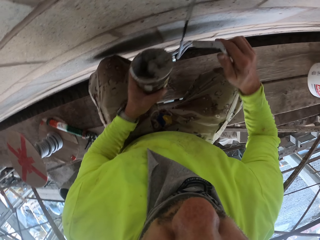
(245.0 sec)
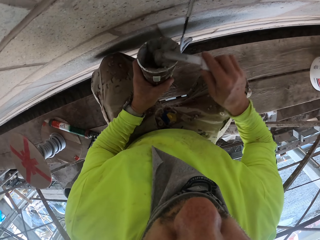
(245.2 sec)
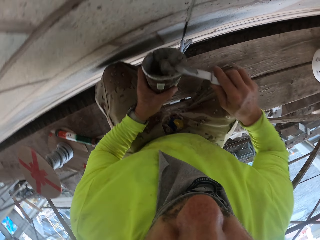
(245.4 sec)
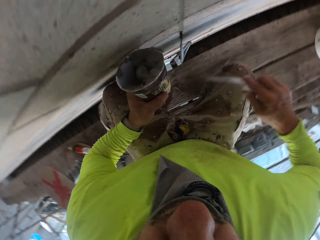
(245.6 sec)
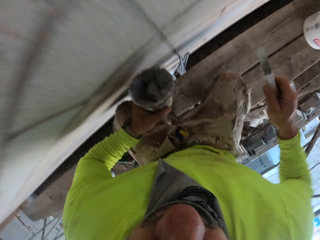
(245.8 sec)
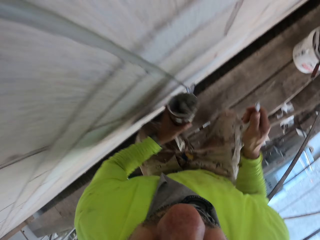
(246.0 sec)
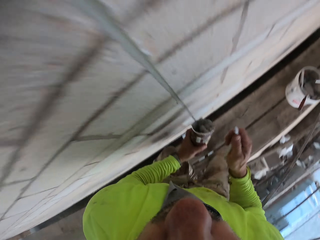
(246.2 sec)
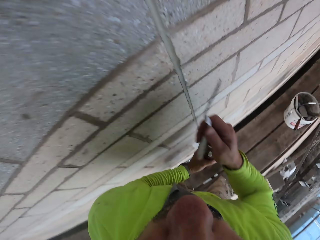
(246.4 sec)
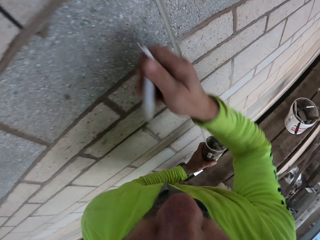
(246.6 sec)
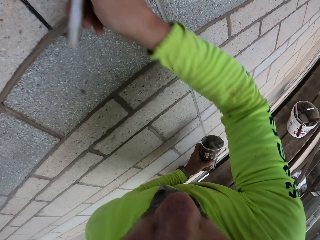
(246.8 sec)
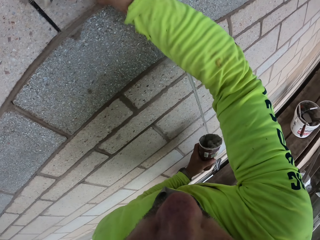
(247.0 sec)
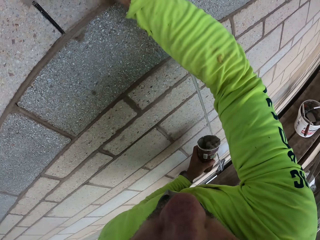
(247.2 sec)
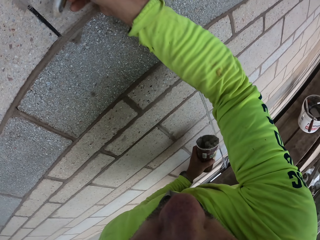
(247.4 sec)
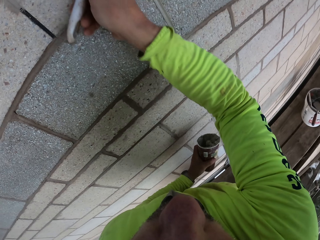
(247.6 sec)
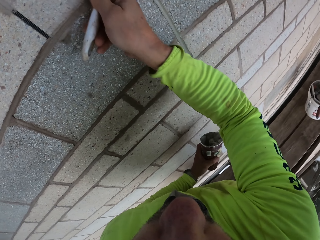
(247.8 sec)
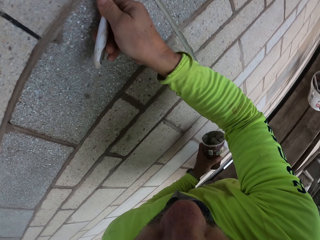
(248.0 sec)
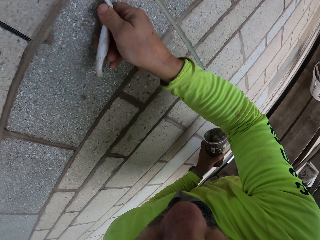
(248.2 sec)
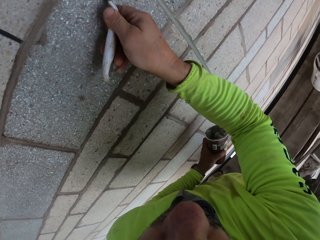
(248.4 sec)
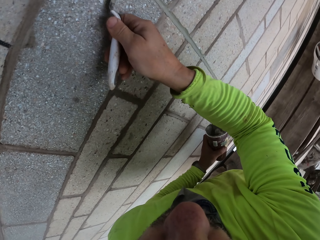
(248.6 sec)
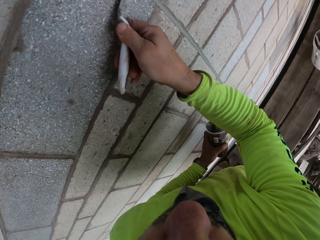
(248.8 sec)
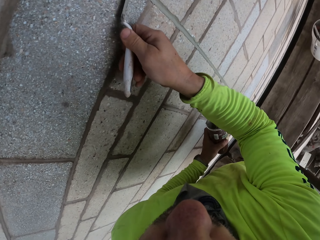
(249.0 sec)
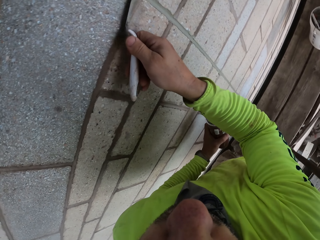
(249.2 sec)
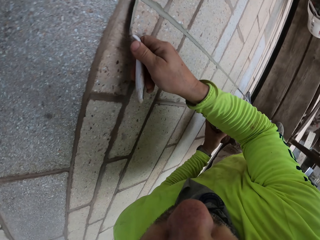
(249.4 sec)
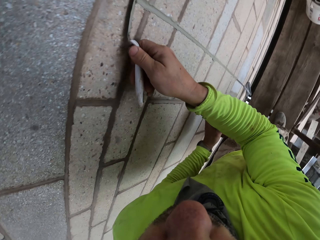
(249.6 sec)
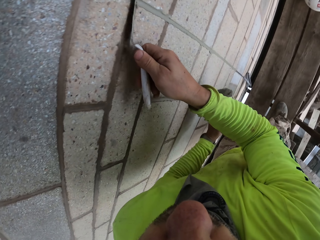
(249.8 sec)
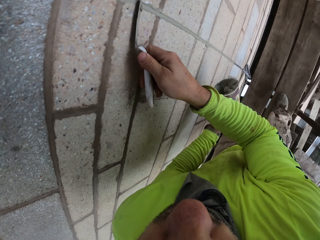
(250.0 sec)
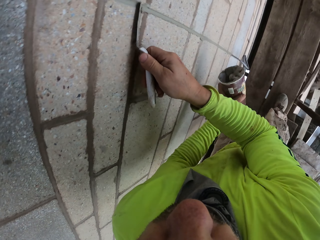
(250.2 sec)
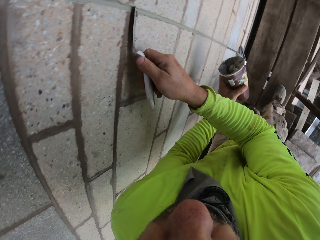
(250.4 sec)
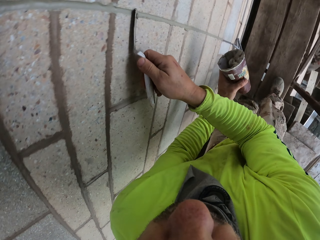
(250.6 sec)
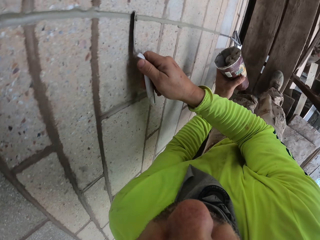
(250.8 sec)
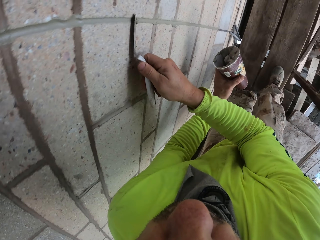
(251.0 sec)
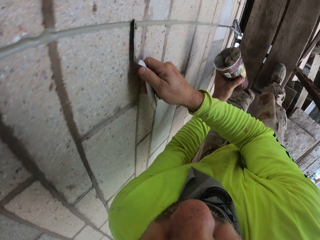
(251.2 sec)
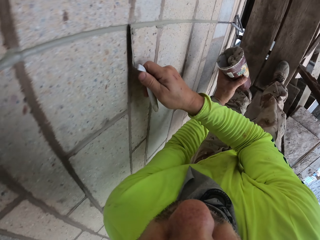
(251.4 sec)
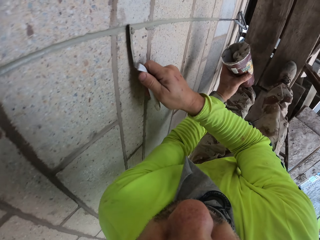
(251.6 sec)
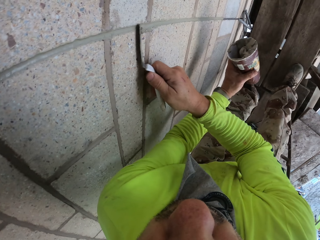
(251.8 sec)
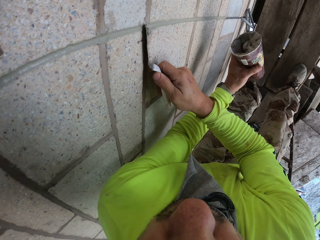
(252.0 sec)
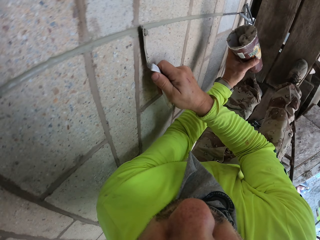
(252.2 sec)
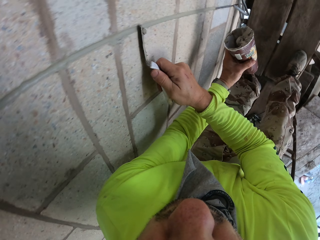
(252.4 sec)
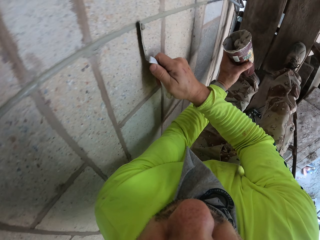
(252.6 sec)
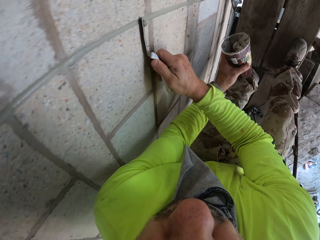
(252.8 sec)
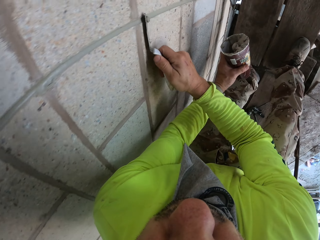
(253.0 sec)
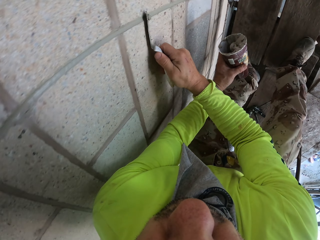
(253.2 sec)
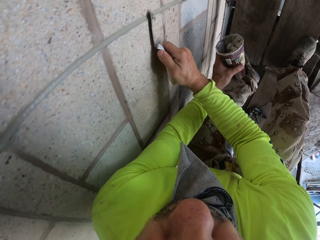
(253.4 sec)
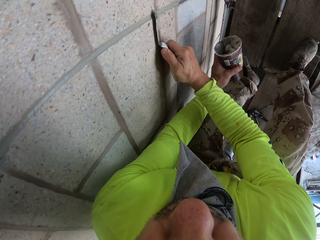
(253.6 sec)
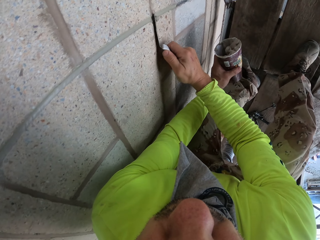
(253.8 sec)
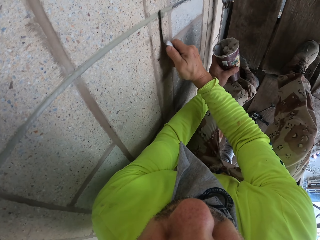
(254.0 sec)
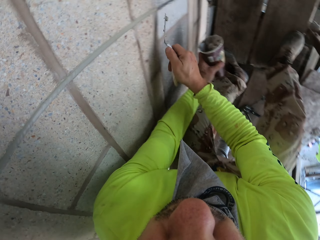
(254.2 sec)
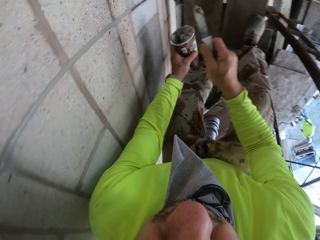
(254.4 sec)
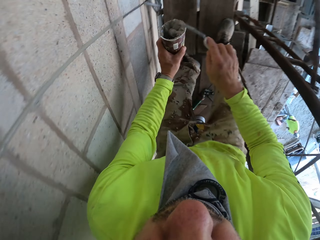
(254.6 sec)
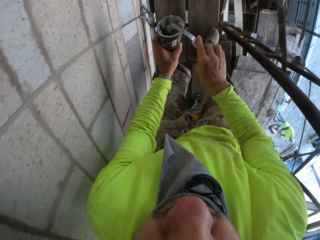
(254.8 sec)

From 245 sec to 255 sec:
The camera wearer puts cement in a tin. They remove extra cement on the wall. They align the cement with the spatula.

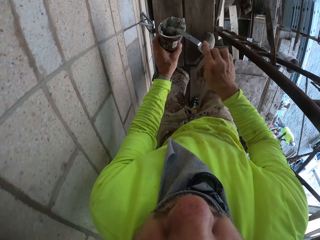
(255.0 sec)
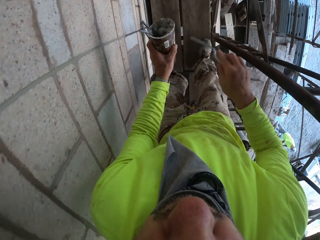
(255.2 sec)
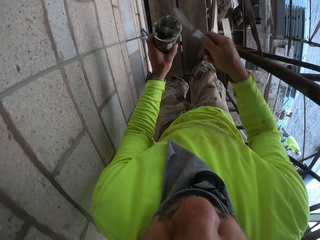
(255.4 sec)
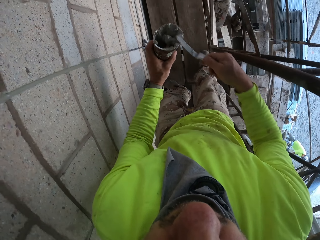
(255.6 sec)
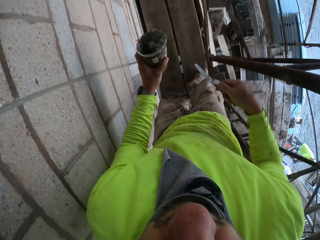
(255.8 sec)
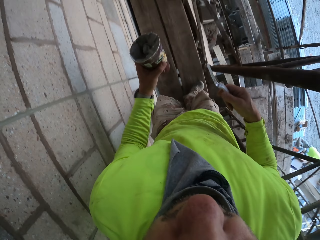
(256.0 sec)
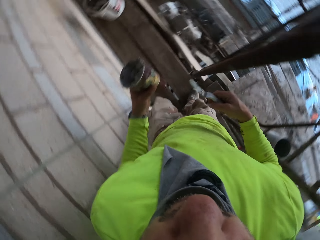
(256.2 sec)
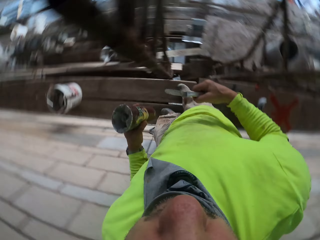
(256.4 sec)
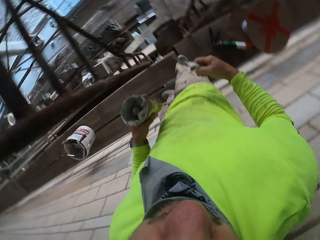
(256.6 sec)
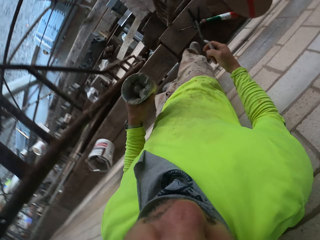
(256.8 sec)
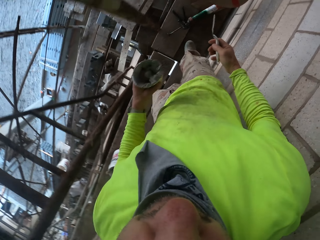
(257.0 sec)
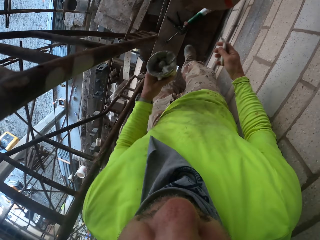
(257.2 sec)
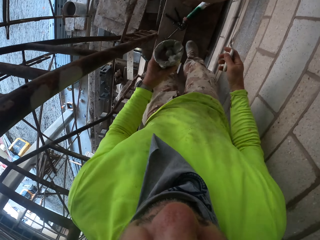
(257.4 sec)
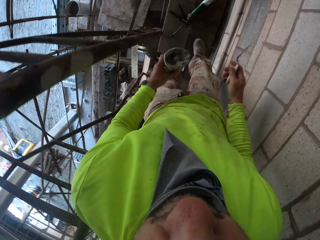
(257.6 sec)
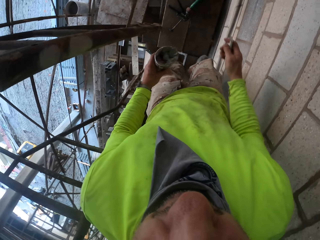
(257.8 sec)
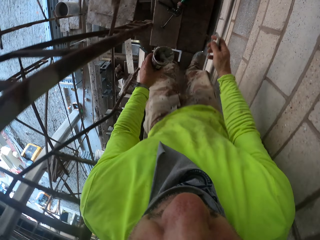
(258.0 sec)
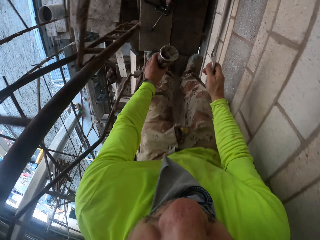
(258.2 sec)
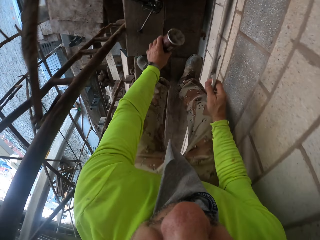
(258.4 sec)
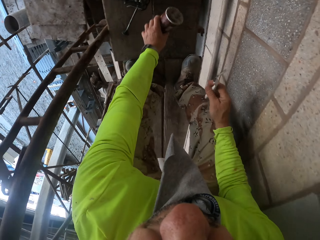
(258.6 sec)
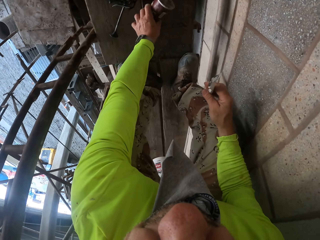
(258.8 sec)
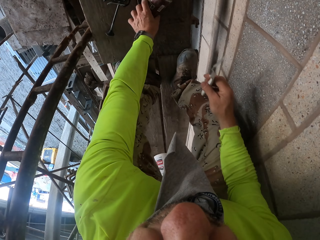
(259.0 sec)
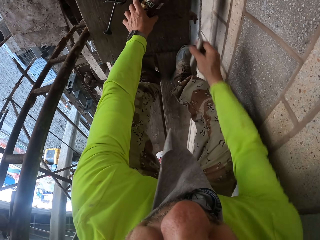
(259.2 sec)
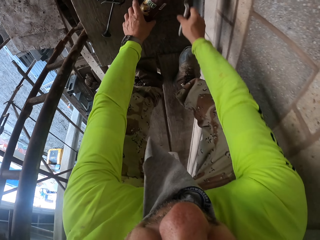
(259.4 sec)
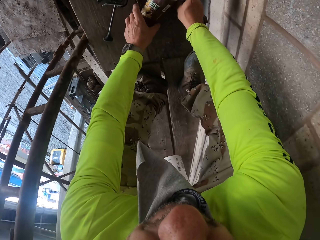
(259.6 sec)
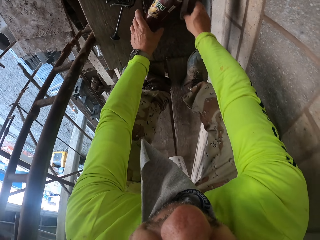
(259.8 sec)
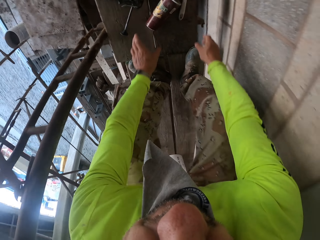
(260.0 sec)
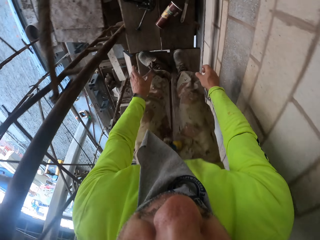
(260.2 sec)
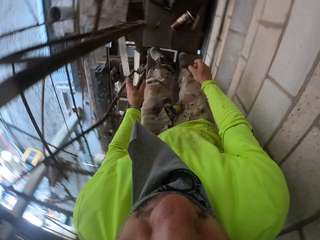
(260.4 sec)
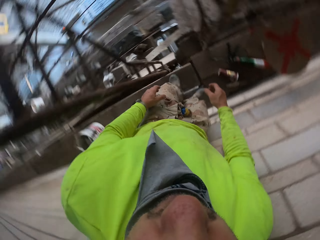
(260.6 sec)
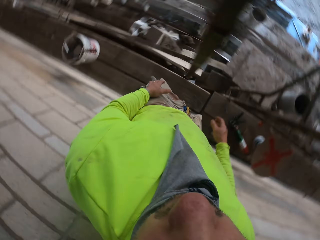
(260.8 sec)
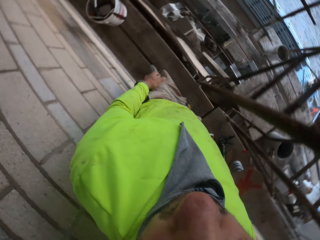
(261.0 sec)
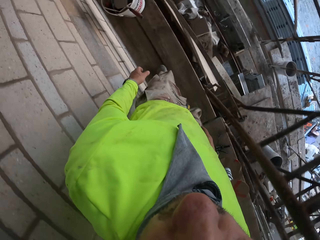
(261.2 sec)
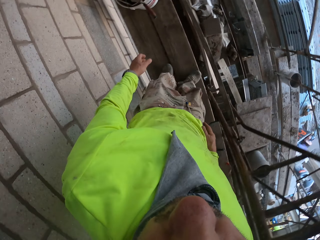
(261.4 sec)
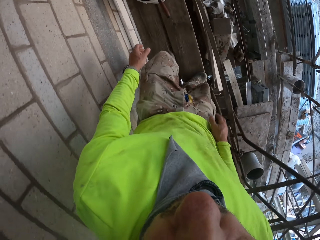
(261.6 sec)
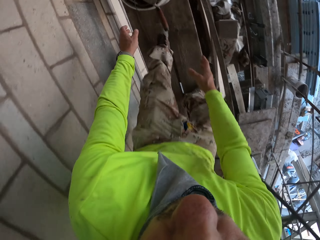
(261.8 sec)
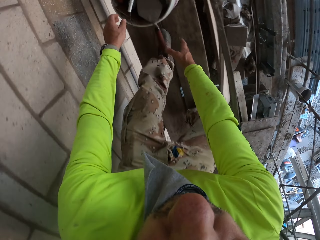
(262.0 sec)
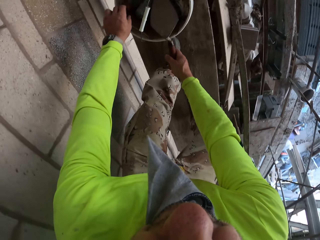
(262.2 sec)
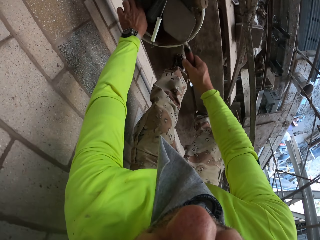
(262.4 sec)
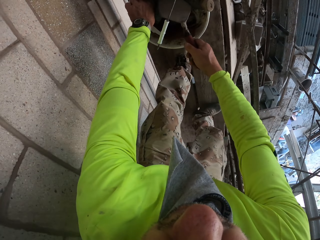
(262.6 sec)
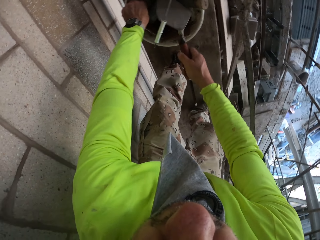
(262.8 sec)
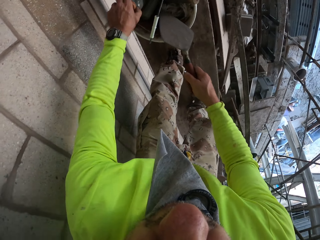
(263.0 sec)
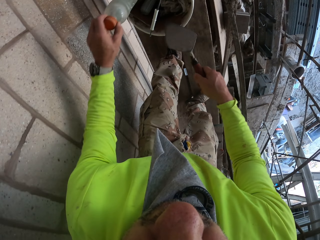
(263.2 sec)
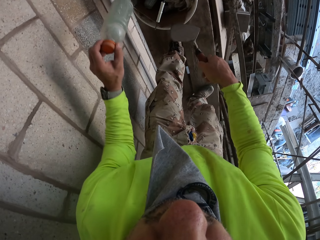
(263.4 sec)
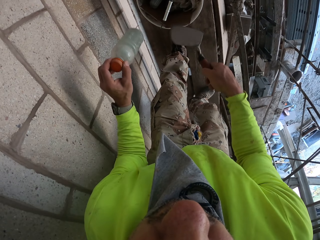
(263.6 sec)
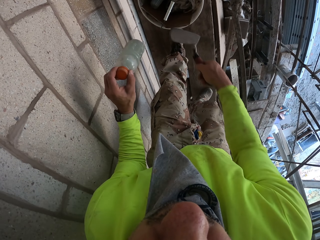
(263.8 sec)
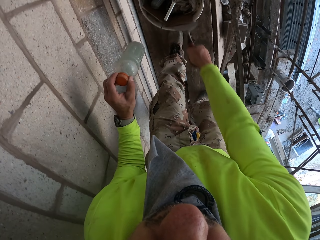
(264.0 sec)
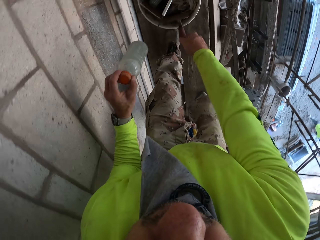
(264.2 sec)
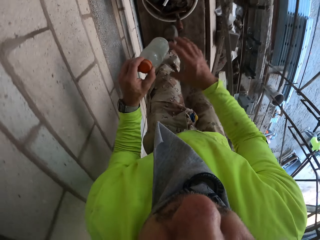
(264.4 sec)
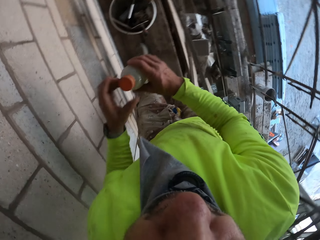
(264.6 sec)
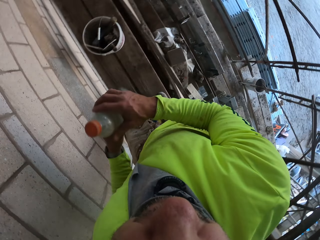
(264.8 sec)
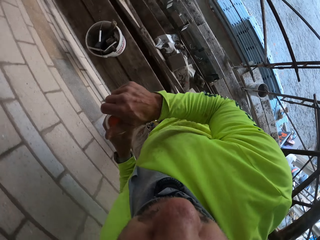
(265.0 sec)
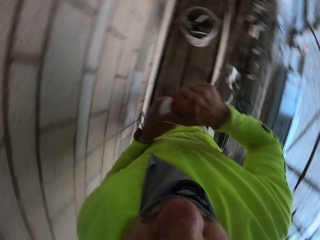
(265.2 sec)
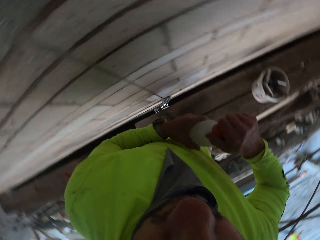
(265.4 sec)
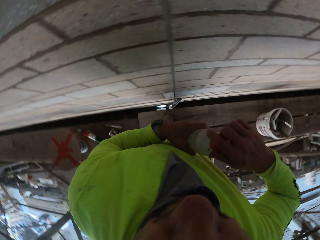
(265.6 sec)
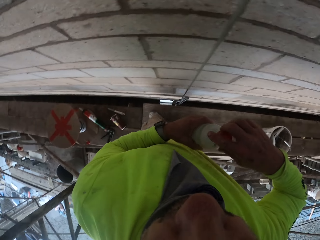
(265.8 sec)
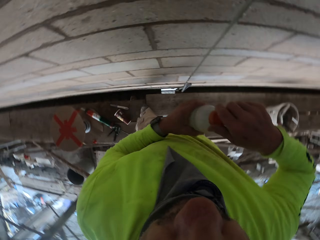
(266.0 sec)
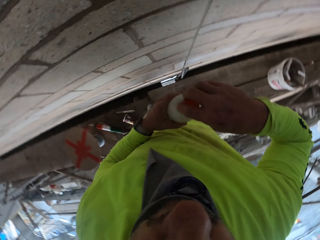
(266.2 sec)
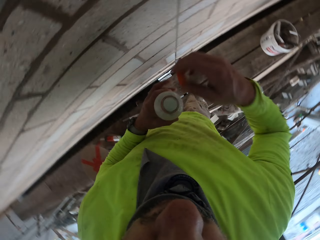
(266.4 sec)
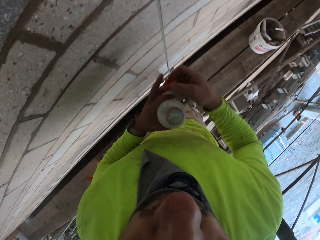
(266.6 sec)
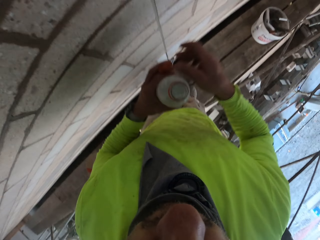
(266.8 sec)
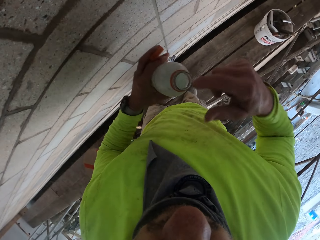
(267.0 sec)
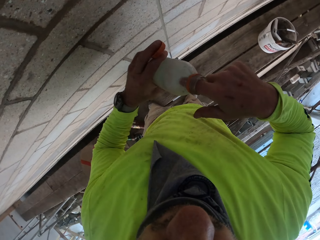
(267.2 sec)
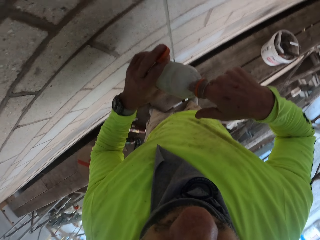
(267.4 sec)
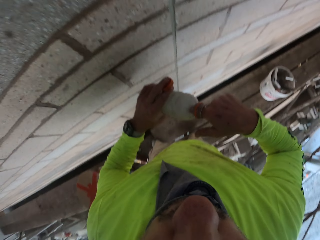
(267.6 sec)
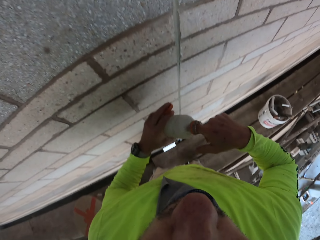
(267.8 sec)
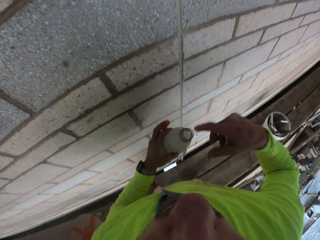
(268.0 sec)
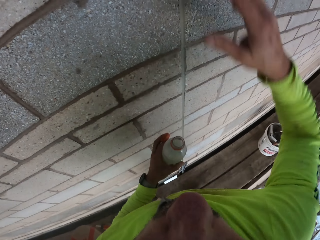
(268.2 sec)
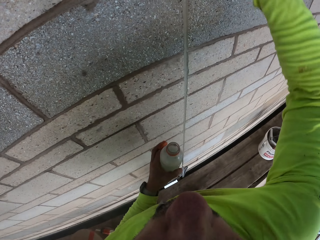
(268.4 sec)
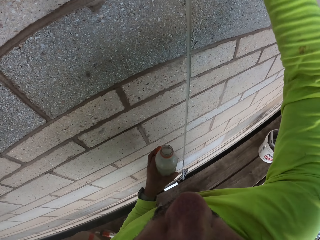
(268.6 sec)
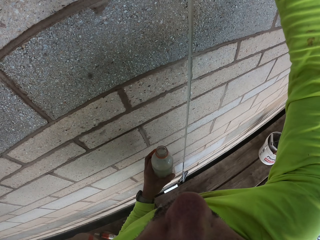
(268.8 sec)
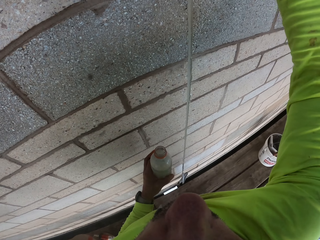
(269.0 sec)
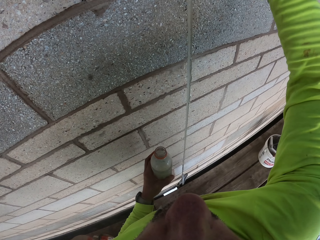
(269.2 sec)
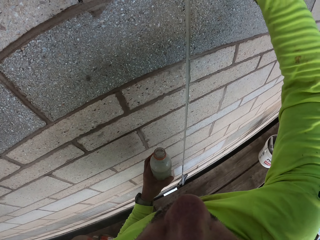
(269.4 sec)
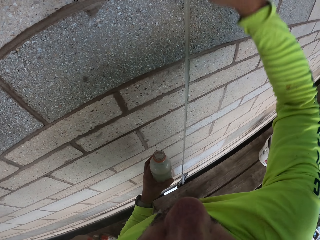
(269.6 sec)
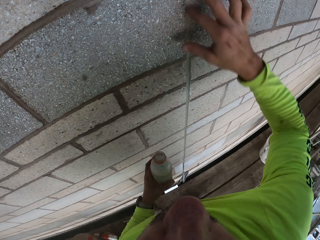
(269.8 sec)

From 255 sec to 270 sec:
The camera wearer puts cement in a tin. They stand up and move around. They put the tin down. They put something down. They move around. They take a concrete spatula or trowel. They take a bottle. They put the trowel in the bucket. They open the bottle. They dip a finger on the bottle.
